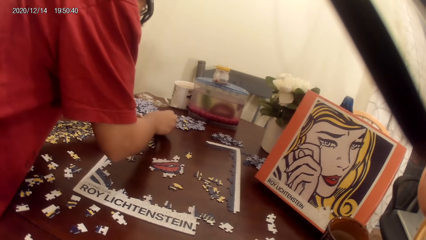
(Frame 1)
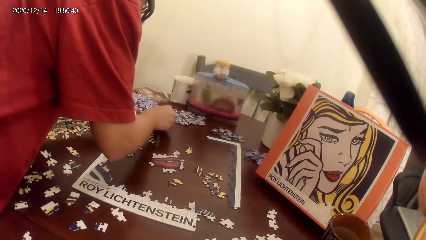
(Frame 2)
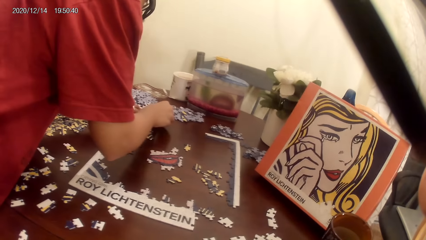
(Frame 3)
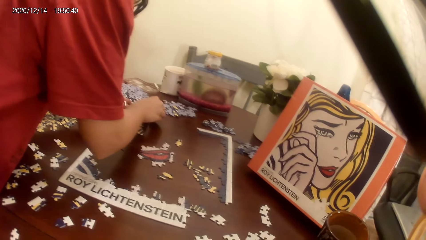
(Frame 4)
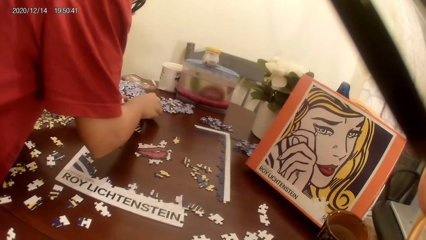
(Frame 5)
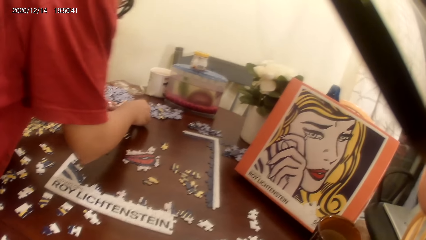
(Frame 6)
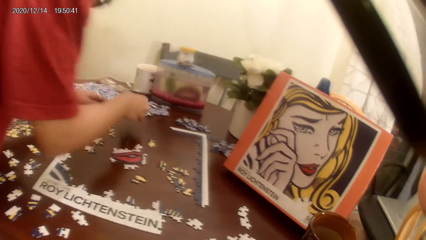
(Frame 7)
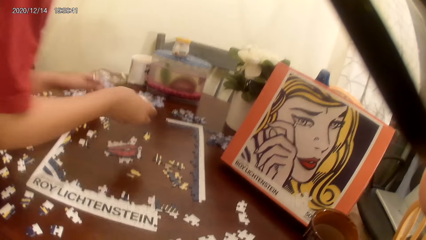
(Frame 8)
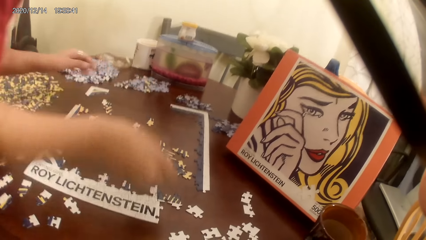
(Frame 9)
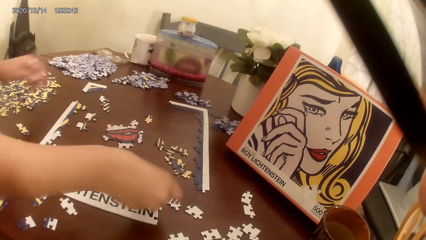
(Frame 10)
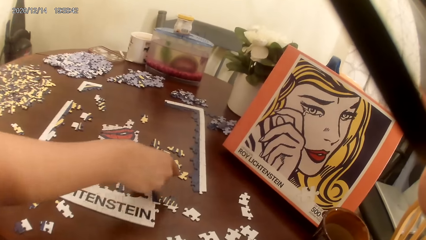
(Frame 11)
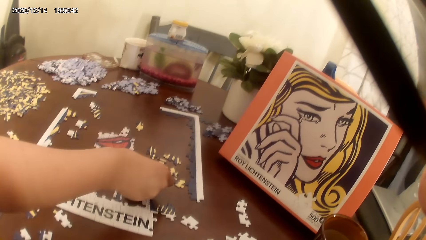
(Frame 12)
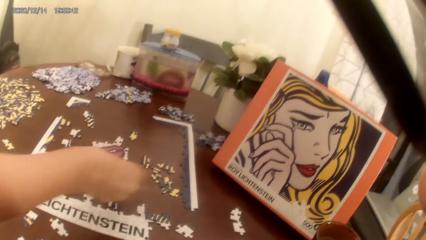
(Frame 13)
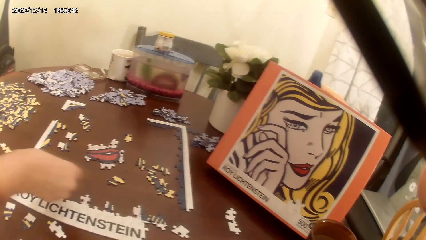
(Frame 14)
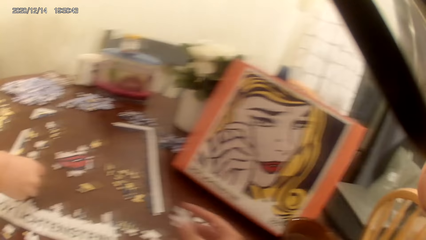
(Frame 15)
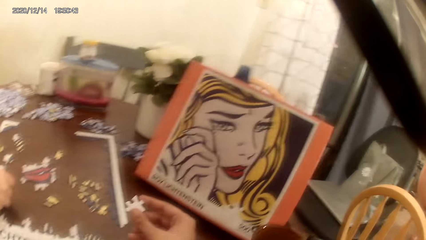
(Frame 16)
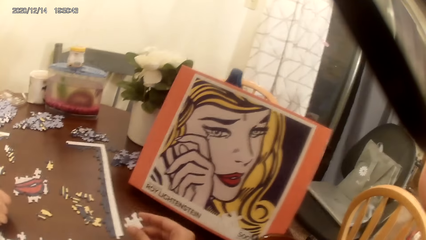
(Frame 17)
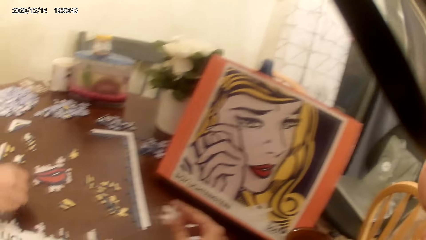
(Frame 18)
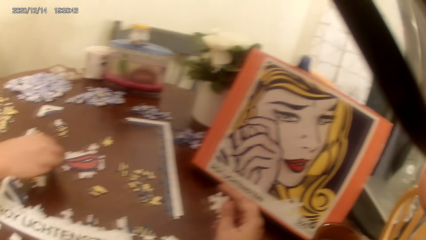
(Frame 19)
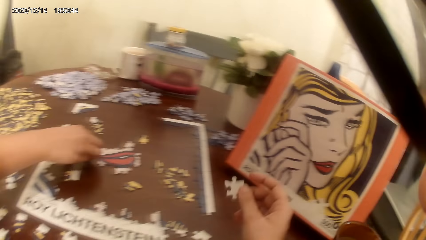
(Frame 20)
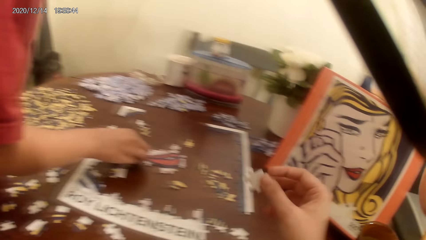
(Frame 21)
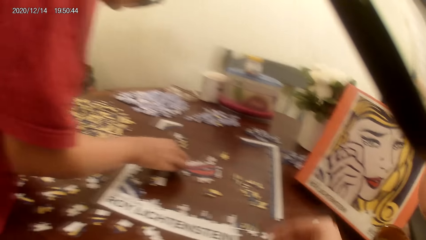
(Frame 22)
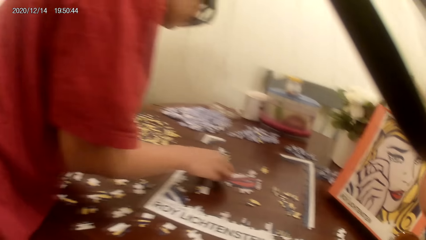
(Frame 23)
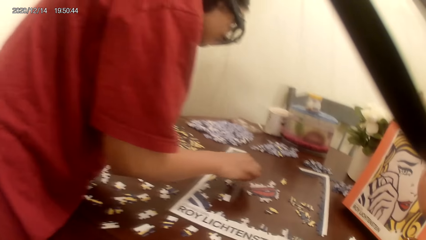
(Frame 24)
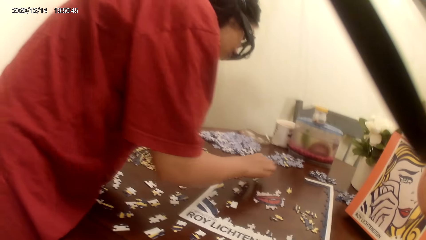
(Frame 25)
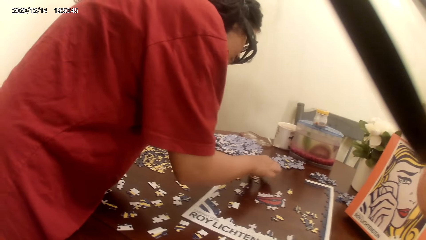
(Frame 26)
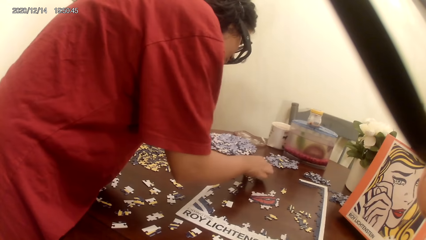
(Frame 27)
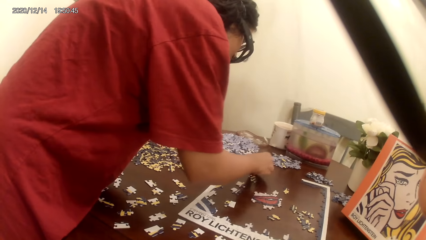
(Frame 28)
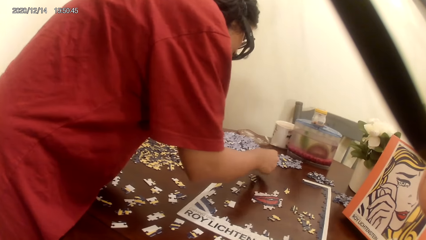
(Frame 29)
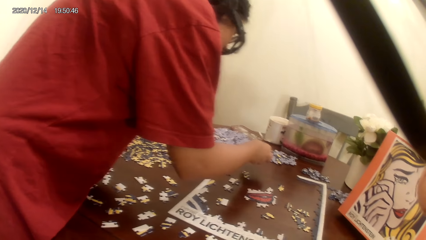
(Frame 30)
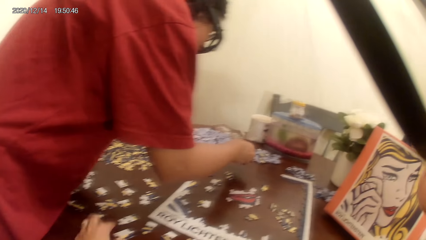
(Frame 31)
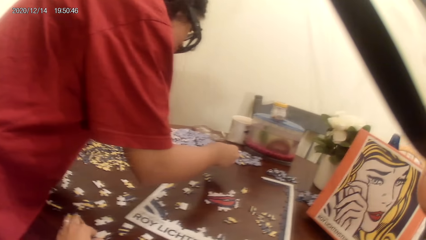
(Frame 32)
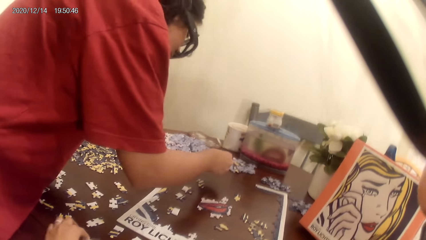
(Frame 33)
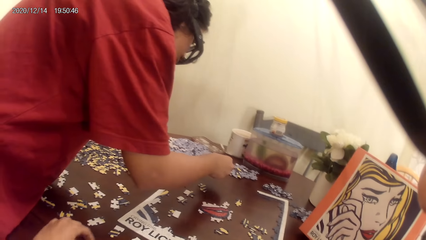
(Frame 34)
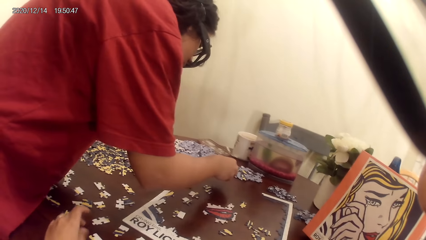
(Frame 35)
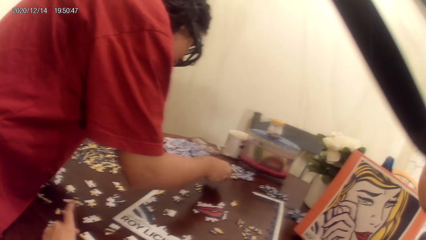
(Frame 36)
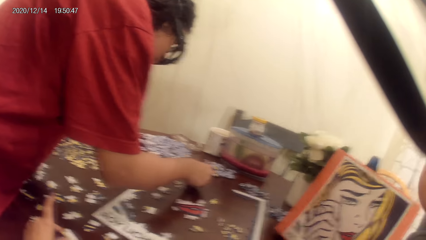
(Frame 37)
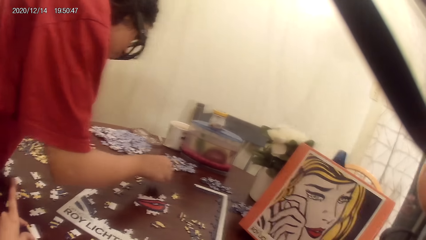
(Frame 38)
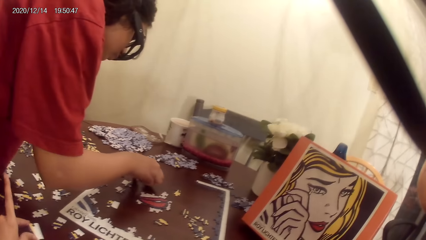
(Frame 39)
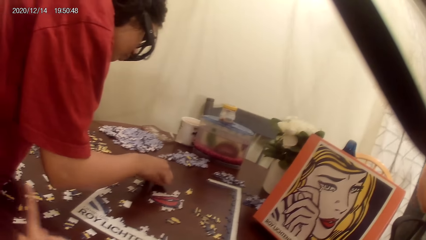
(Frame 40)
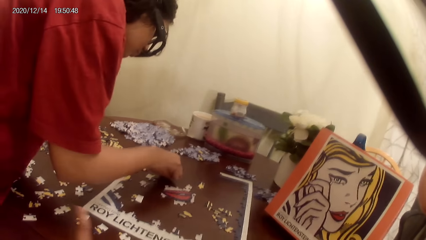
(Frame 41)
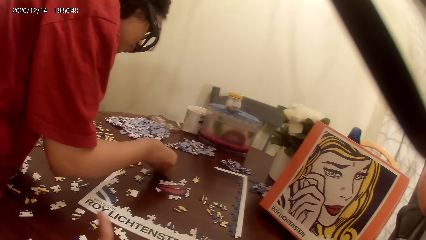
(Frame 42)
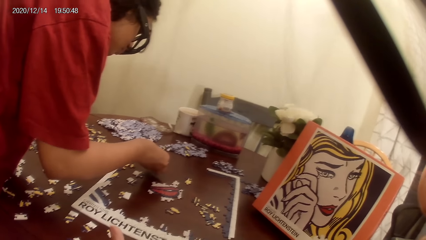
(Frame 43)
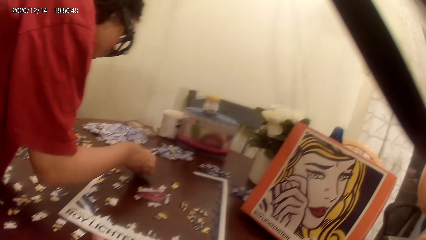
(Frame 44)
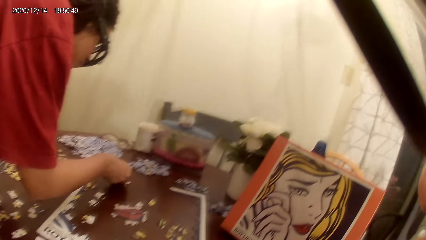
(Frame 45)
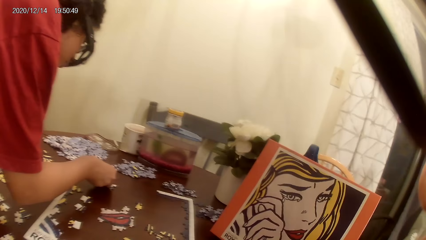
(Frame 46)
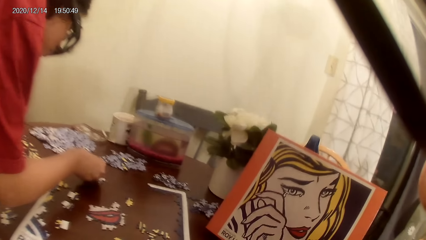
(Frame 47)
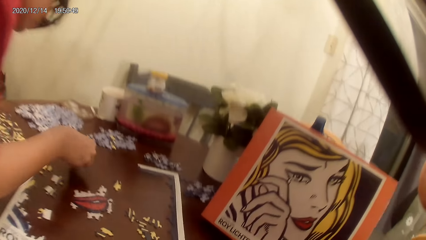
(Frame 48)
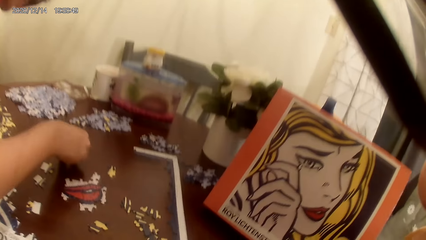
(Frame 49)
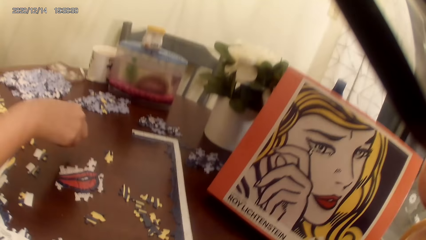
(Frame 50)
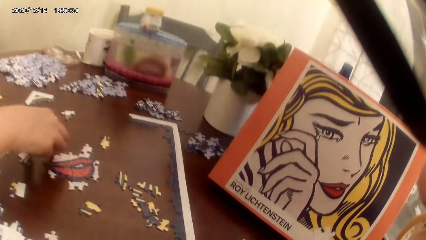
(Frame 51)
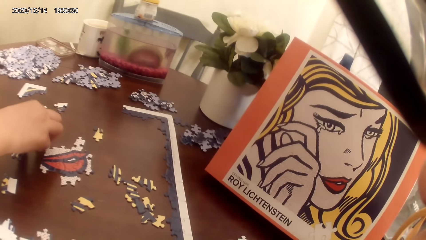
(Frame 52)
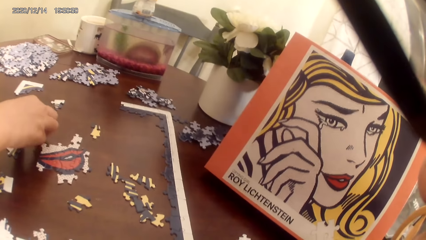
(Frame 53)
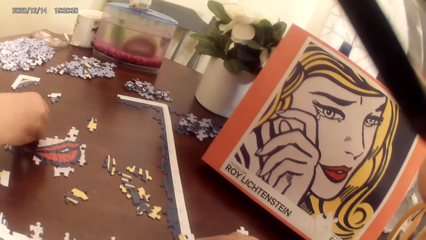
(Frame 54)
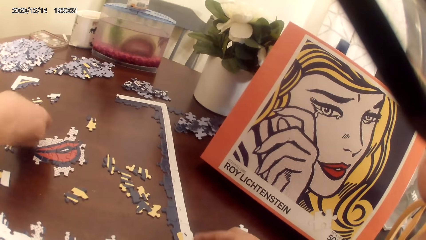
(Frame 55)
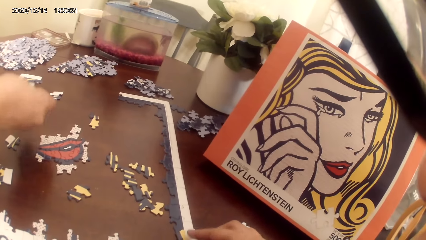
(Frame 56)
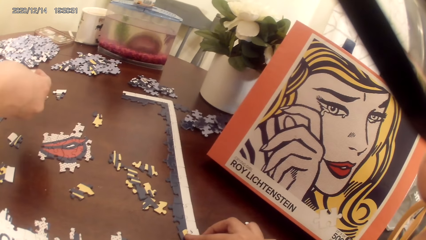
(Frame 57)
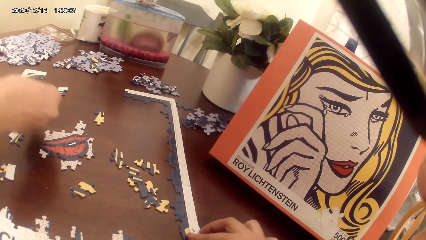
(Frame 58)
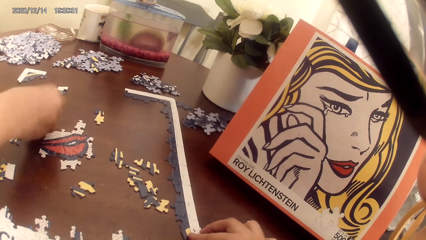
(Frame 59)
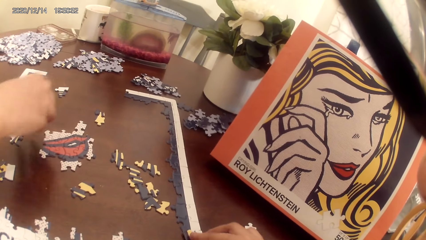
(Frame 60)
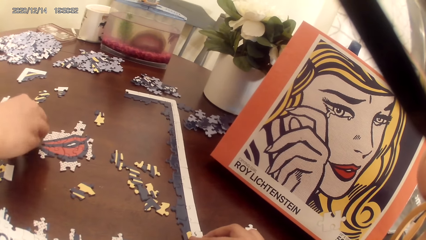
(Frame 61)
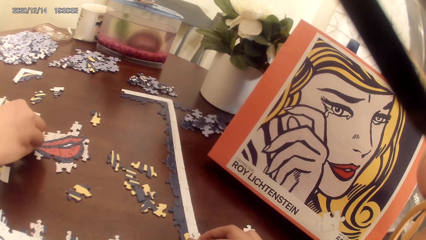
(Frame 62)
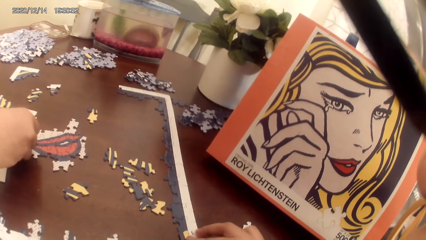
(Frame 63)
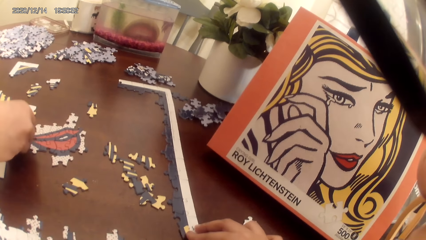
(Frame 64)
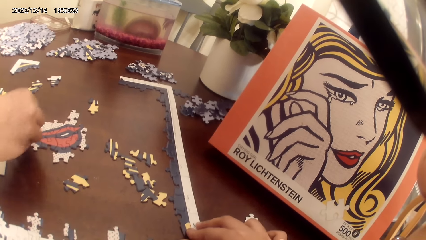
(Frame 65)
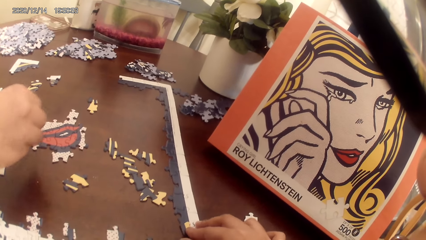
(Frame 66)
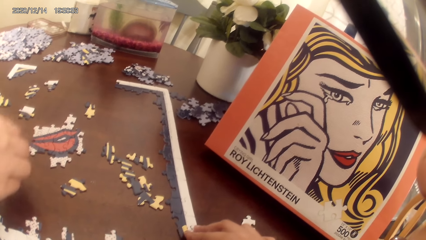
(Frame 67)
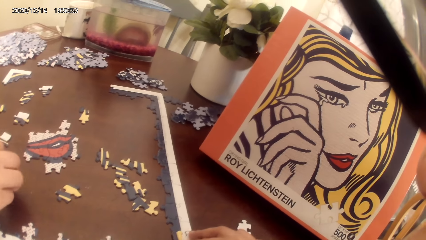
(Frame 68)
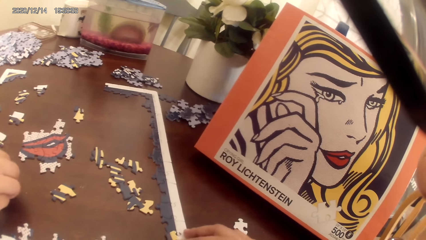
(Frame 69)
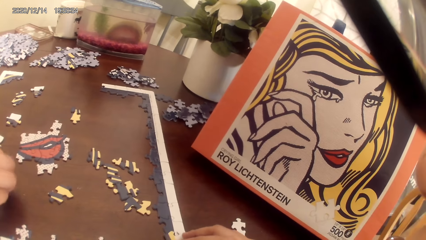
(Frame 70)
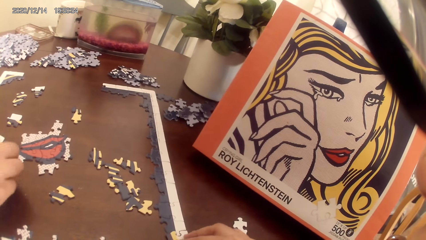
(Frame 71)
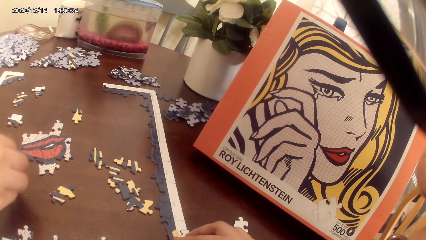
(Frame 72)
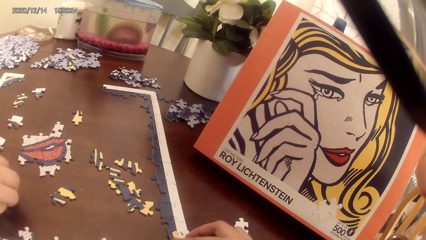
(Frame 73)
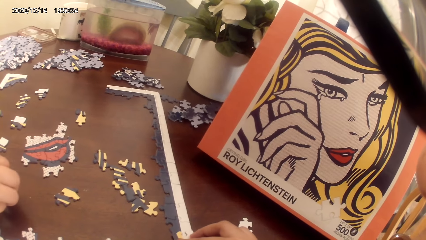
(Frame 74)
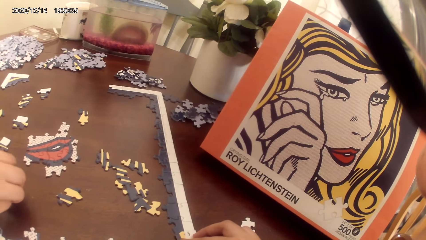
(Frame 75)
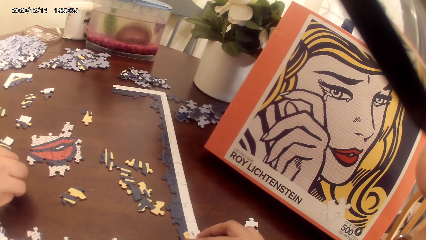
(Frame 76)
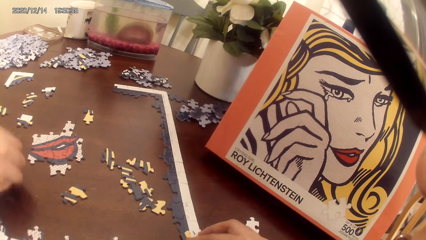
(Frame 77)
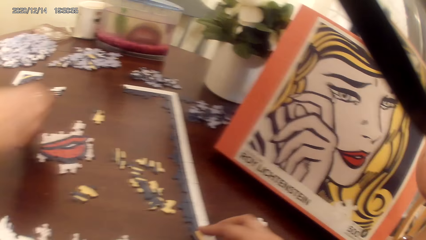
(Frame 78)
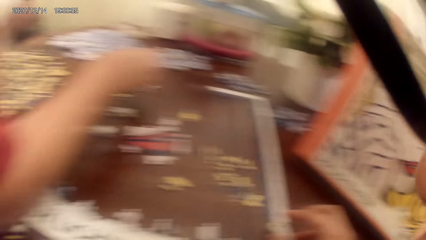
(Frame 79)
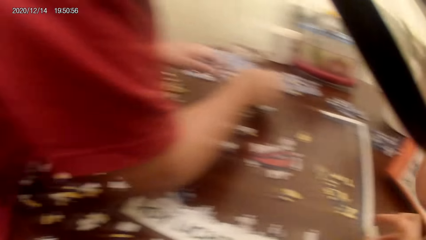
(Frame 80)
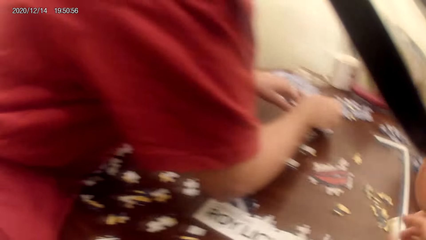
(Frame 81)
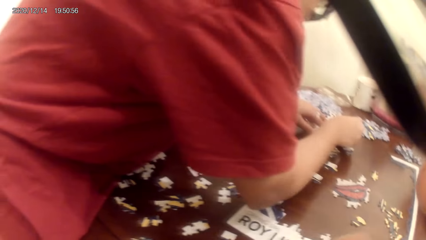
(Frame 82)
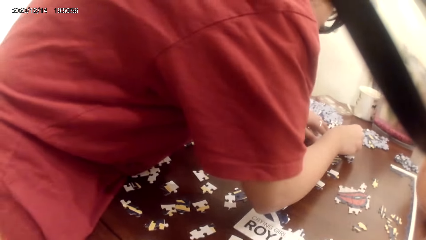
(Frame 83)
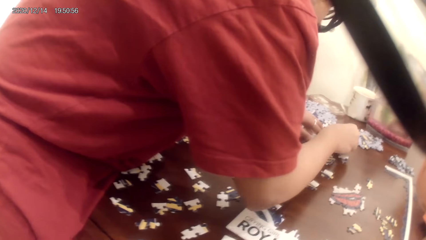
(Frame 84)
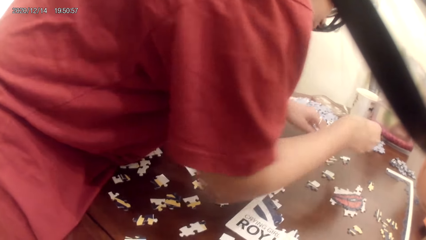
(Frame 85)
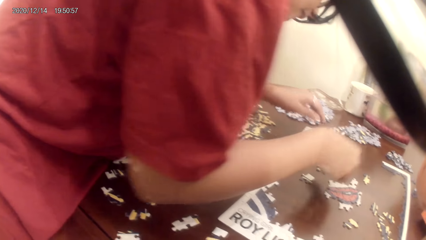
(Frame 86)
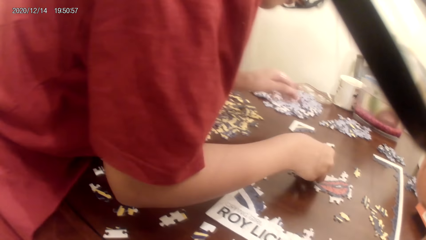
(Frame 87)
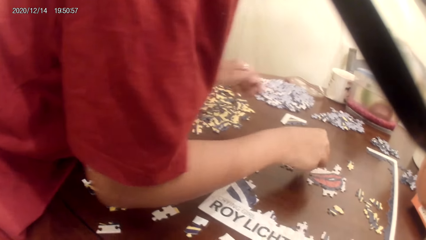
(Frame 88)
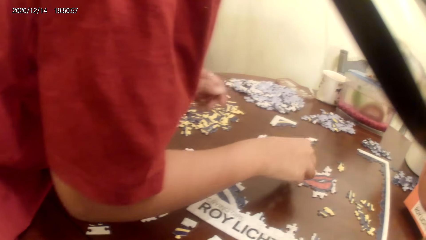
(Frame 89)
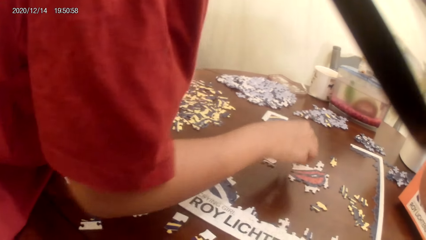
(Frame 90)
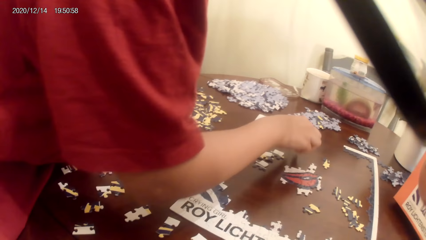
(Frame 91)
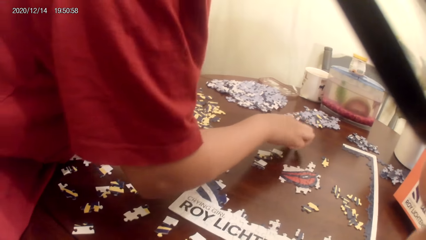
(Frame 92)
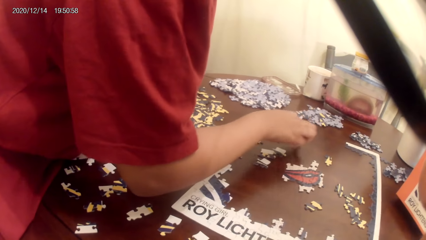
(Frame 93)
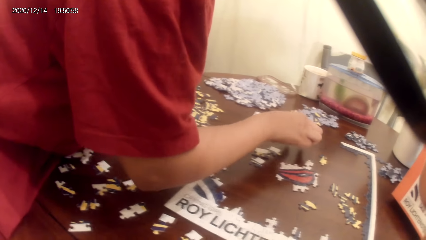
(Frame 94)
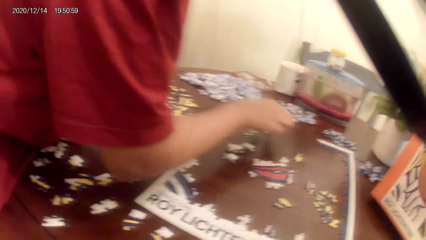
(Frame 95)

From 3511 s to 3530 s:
The camera wearer acts on music from a radio. The person plays the dominoes game. The camera wearer acts on music from a radio. They look around. The person arranges the puzzle. The camera wearer plays the jigsaw puzzle.
